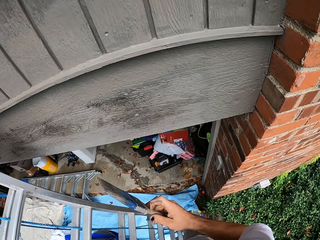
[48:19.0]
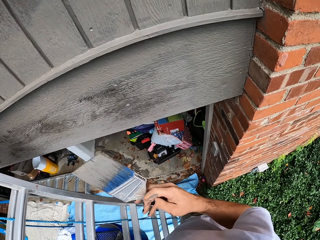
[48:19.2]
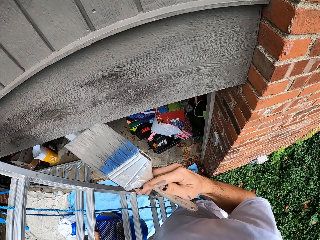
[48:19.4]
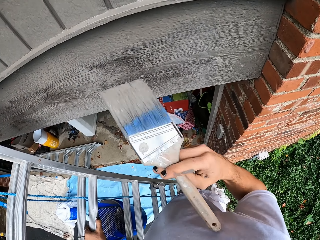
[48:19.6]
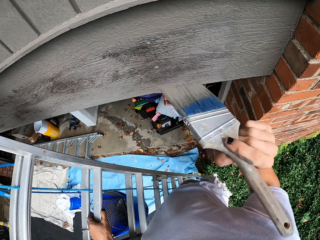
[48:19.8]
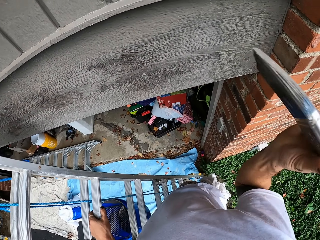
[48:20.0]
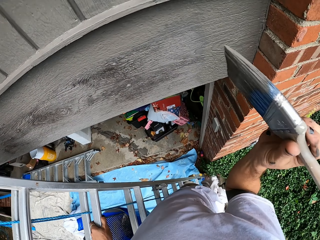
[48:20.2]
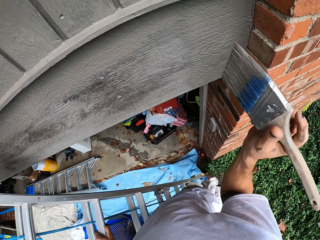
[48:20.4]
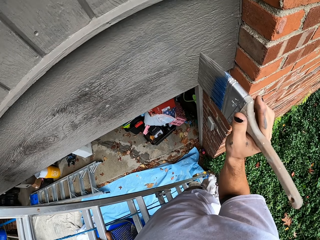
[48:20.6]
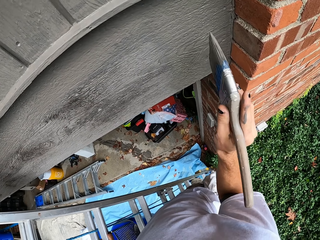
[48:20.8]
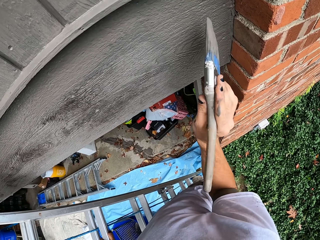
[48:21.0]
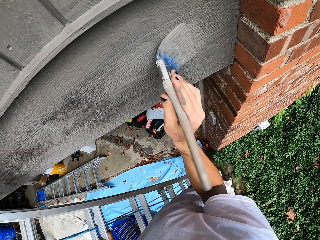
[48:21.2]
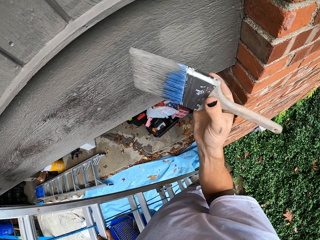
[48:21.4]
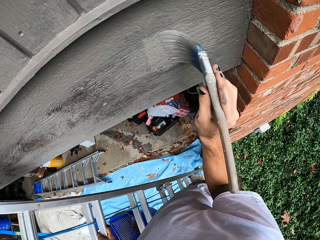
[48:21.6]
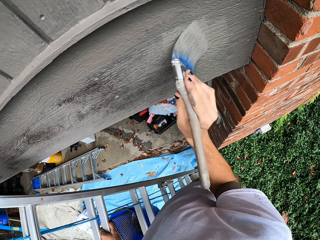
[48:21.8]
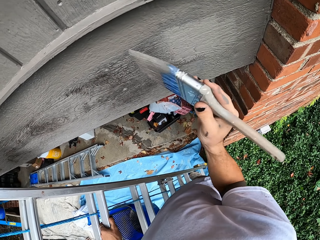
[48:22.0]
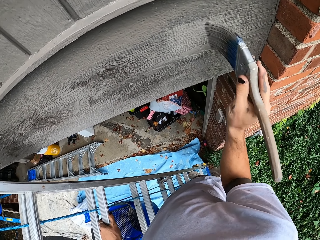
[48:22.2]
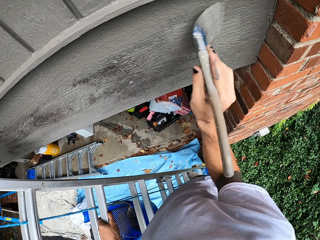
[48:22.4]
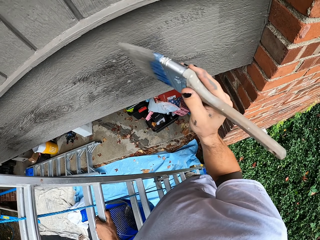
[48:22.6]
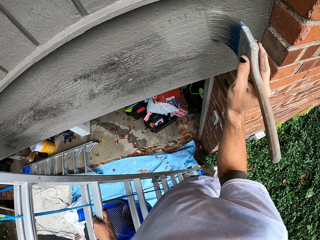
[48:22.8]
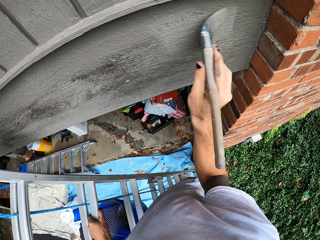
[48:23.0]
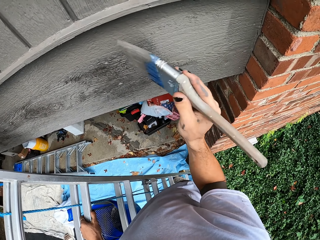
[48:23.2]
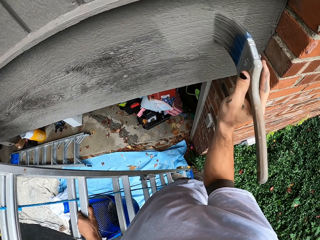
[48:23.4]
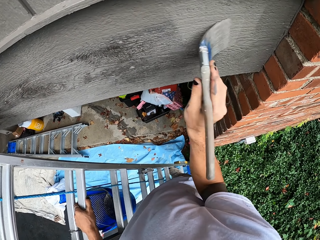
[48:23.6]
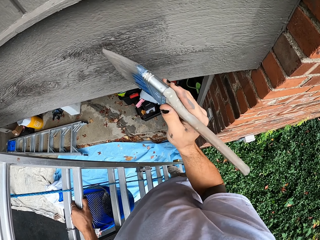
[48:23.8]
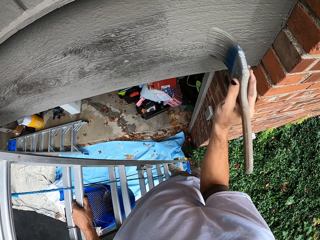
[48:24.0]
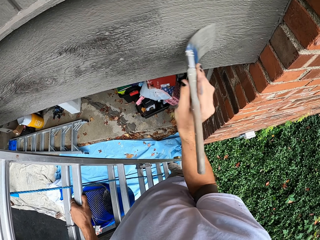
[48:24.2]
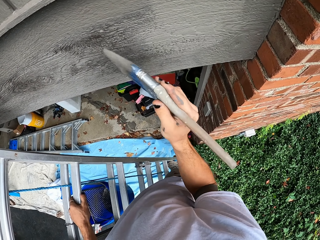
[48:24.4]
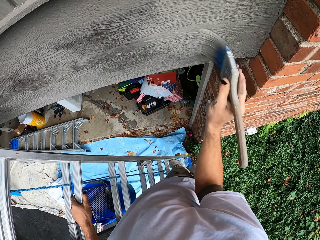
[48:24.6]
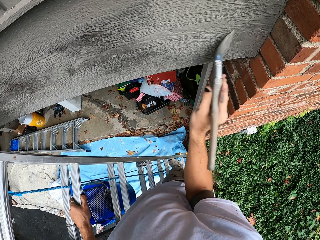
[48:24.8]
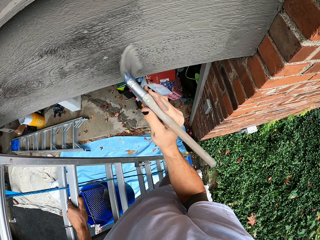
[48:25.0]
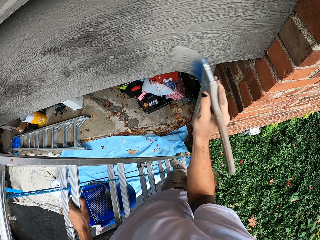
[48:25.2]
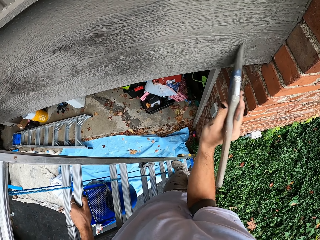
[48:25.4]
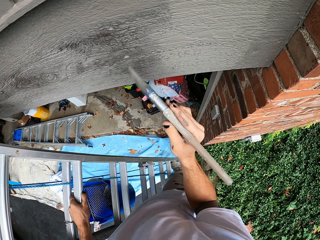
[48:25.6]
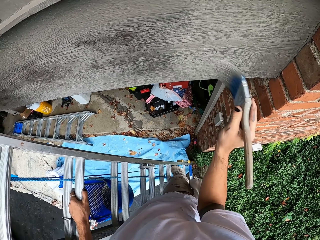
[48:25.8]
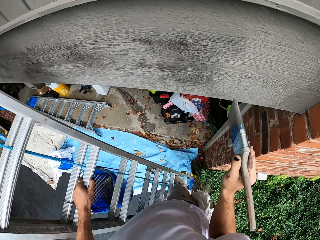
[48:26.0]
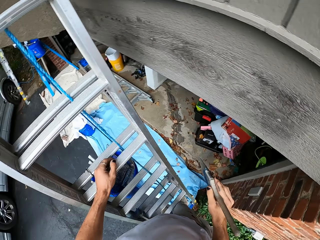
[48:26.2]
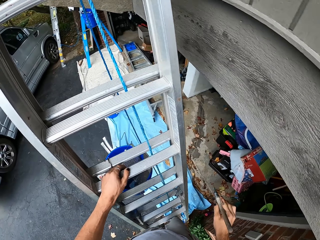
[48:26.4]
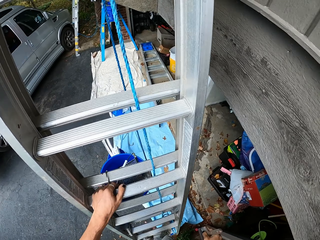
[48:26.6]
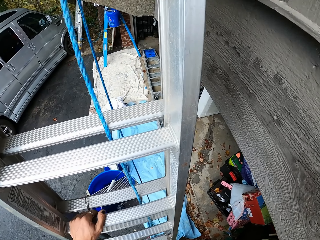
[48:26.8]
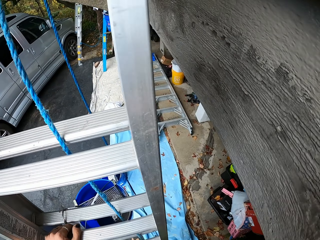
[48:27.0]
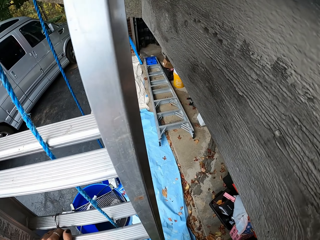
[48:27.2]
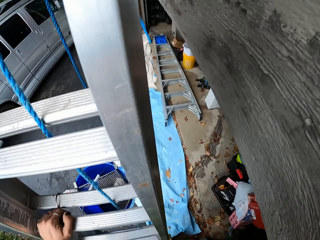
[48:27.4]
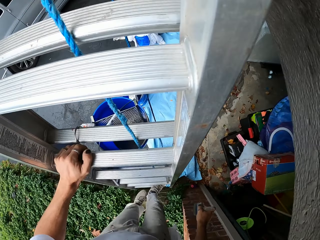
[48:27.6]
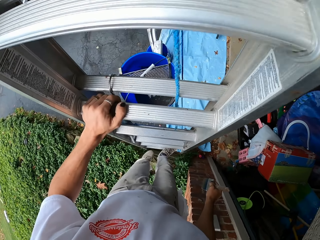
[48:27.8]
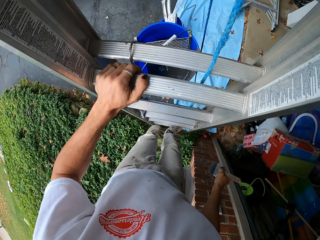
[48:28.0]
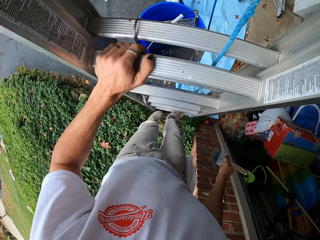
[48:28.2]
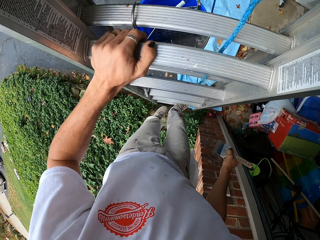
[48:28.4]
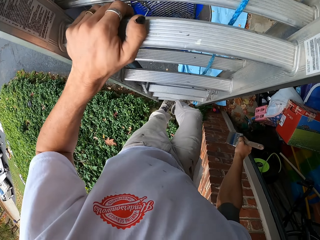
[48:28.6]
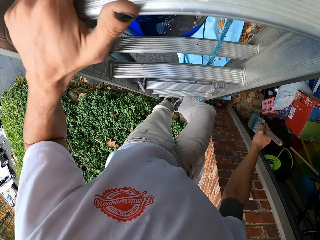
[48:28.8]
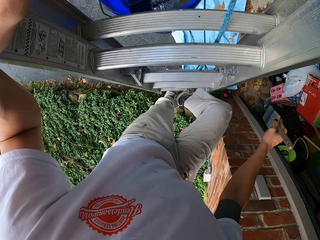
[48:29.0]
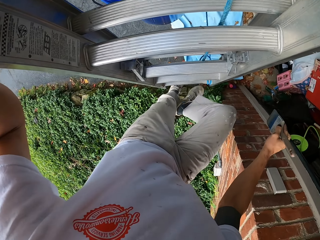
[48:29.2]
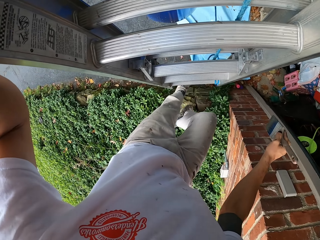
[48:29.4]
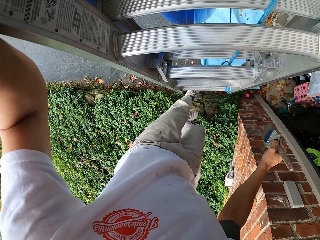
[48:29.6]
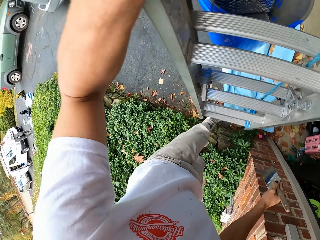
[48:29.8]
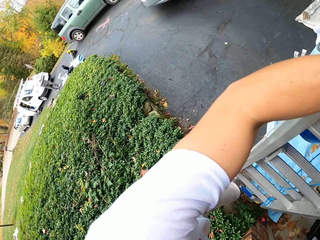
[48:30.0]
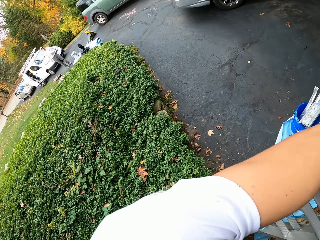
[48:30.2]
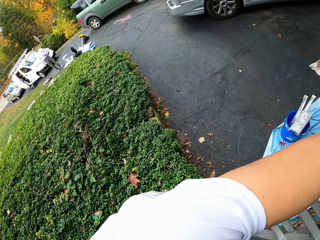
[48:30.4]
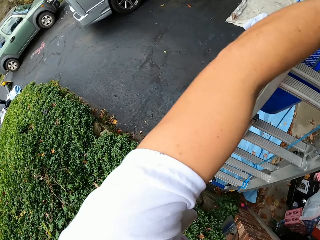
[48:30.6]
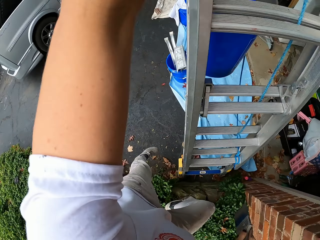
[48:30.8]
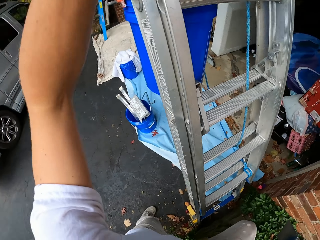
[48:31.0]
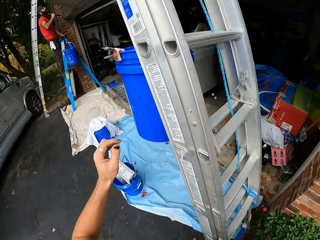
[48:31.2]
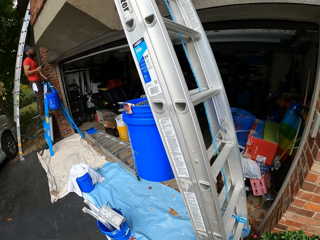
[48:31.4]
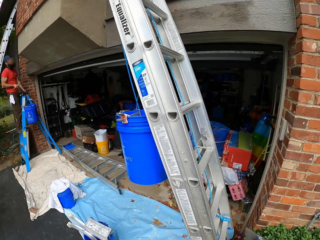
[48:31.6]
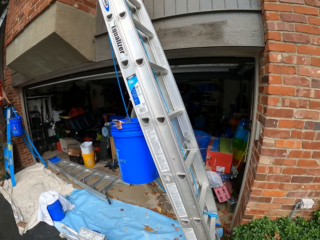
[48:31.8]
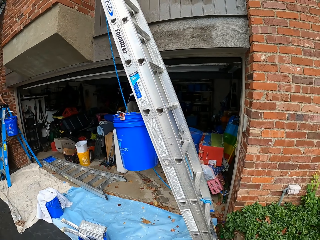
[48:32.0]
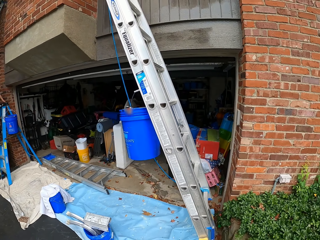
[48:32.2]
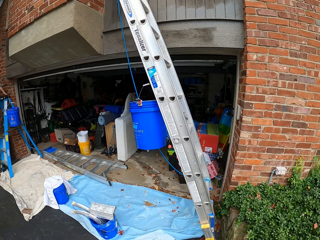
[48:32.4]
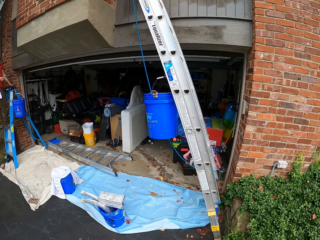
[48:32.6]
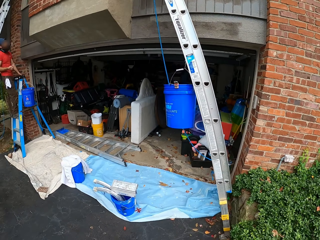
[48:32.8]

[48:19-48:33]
The camera wearer paints the frame or wall. They look around. They alight from the ladder.

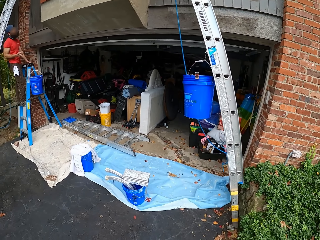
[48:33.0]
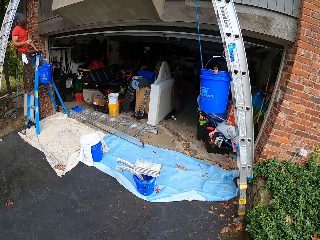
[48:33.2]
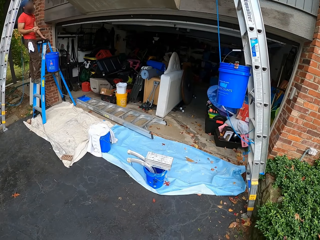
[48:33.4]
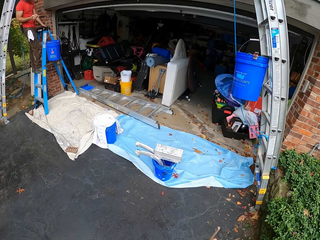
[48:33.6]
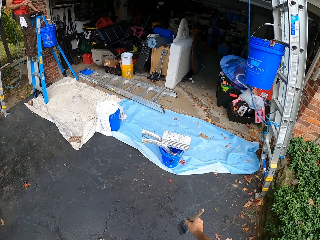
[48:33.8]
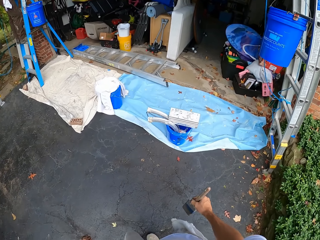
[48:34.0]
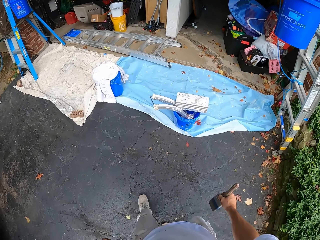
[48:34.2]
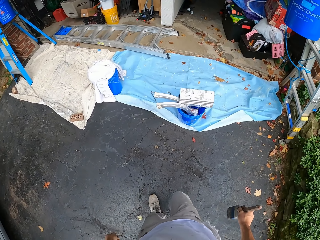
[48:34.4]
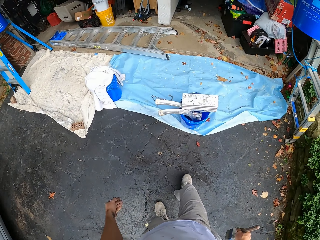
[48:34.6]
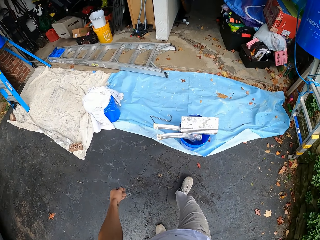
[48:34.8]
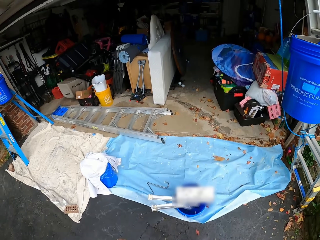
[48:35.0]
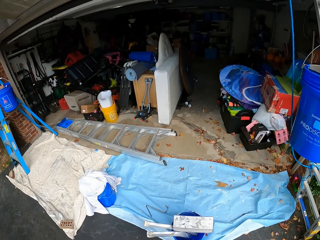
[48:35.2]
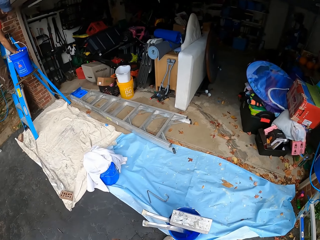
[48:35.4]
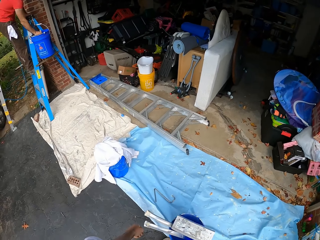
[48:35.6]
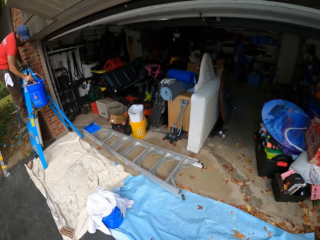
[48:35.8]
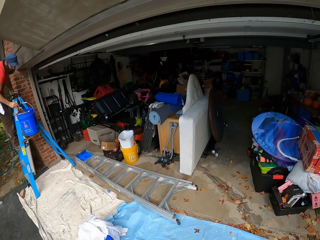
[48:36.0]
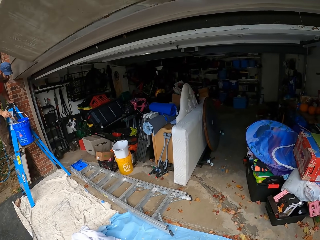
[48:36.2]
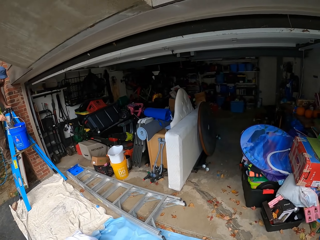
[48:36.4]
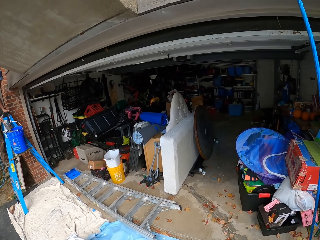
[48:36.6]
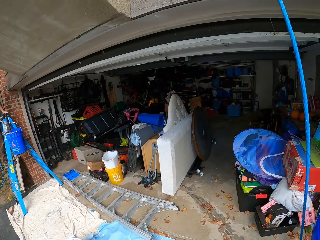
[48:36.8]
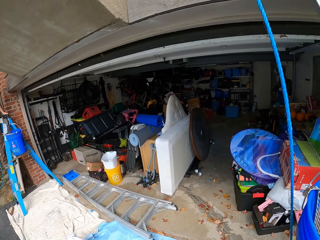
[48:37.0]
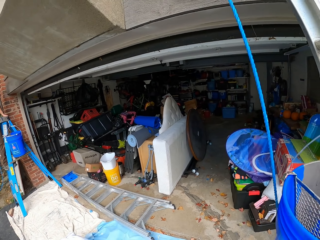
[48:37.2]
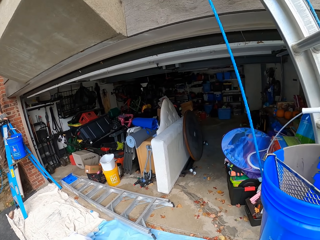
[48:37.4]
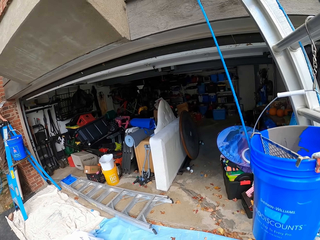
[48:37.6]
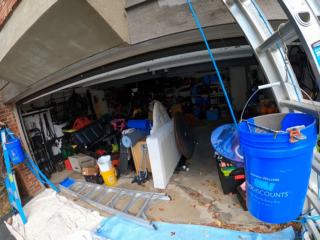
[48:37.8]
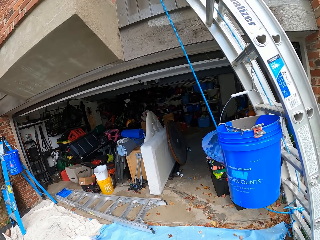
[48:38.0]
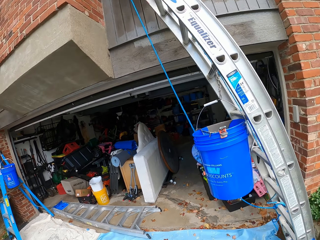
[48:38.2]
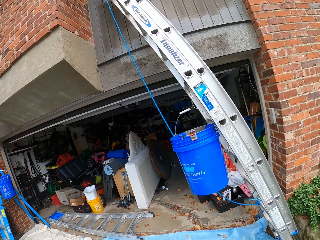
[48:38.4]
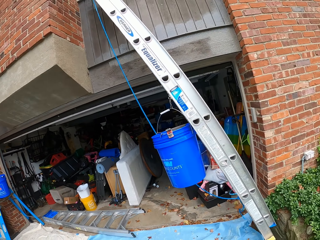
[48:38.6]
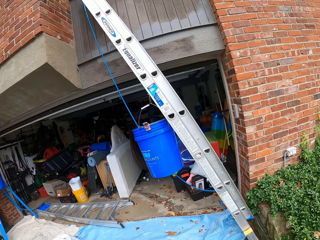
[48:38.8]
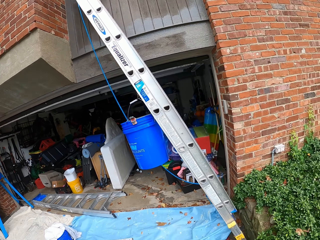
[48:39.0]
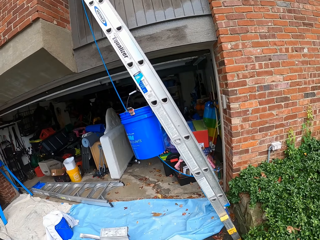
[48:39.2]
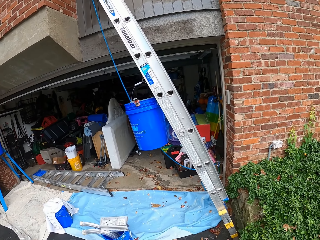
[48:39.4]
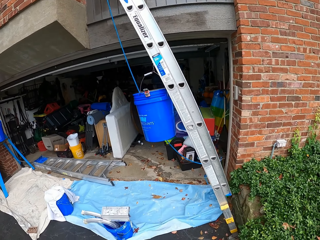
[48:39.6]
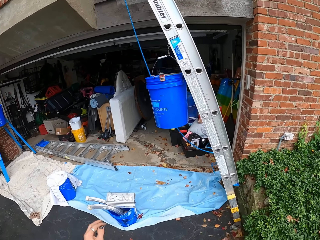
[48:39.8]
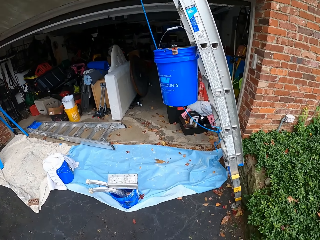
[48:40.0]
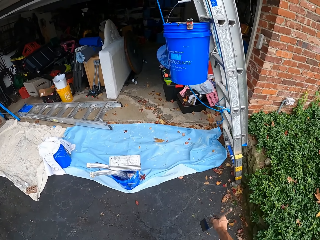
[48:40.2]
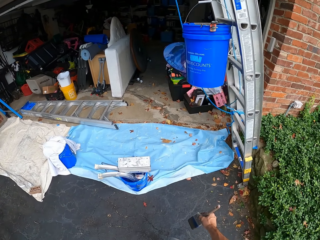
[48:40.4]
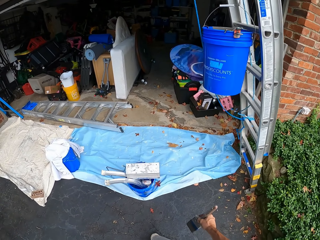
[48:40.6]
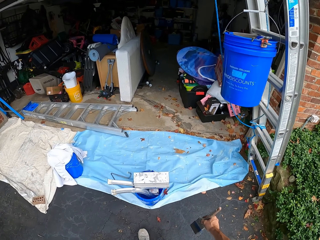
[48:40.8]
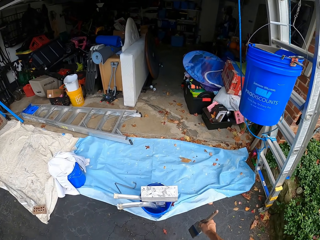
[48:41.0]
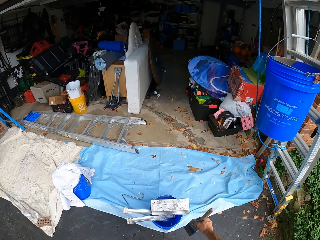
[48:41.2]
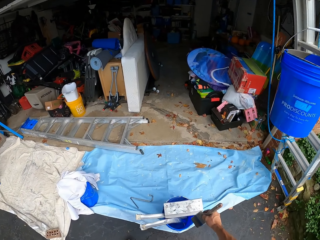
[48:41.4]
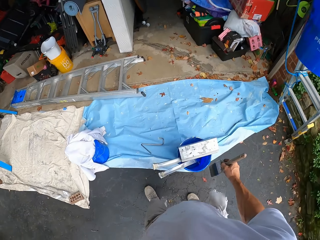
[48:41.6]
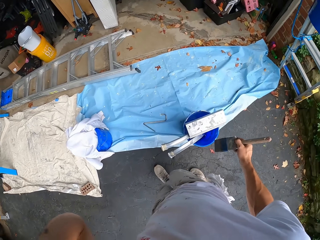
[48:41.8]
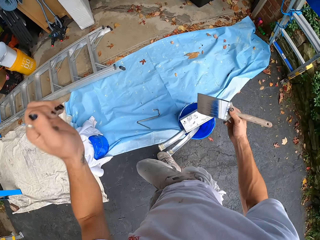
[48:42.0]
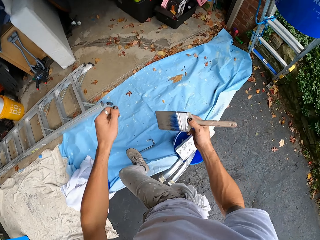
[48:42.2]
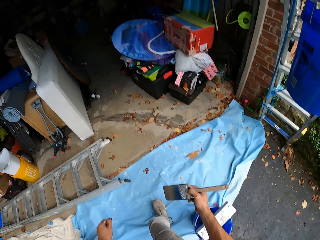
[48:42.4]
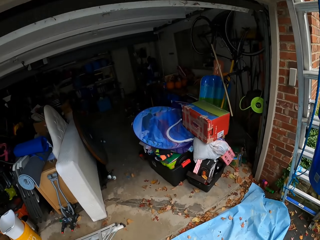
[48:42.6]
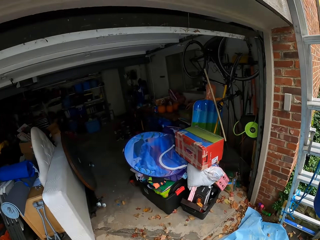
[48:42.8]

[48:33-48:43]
The camera wearer walks around.
